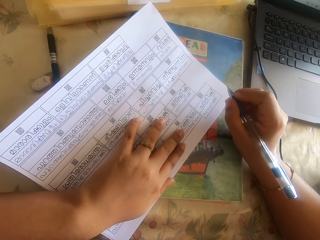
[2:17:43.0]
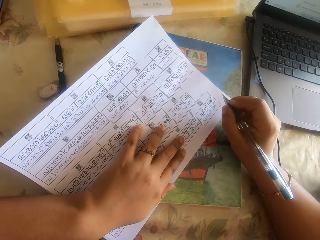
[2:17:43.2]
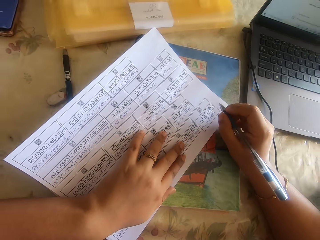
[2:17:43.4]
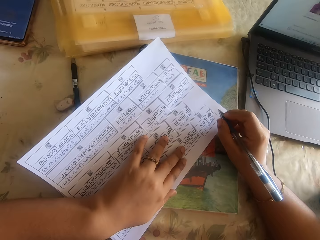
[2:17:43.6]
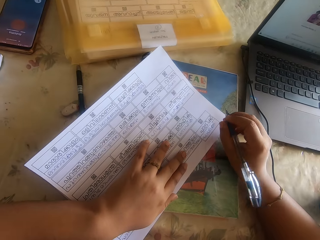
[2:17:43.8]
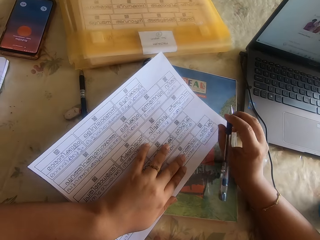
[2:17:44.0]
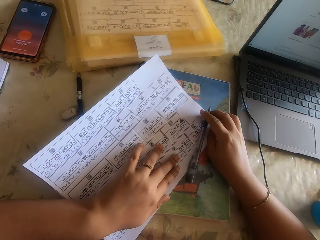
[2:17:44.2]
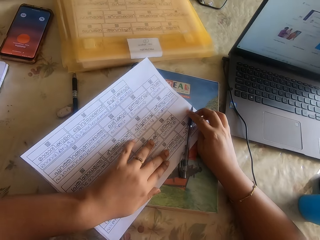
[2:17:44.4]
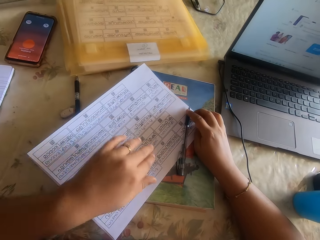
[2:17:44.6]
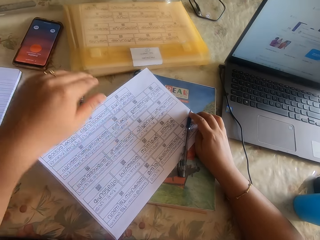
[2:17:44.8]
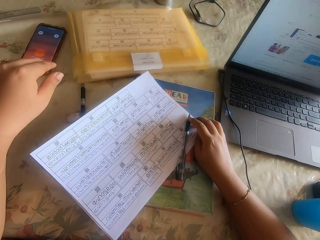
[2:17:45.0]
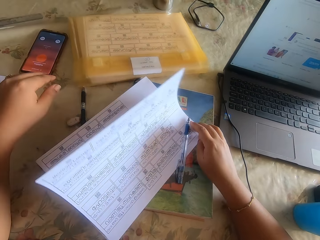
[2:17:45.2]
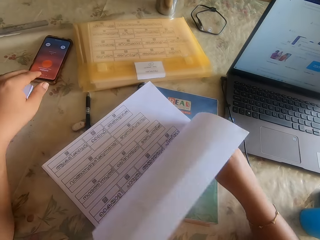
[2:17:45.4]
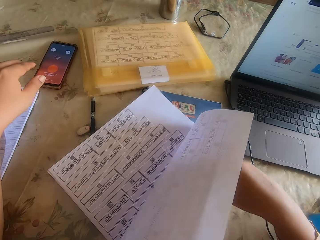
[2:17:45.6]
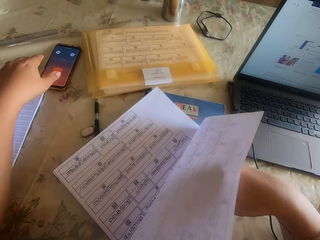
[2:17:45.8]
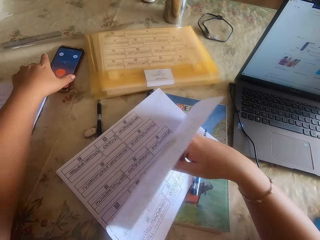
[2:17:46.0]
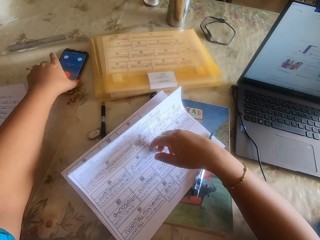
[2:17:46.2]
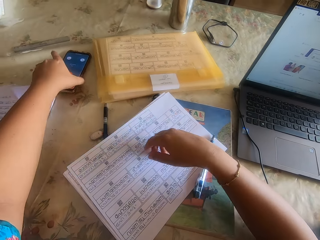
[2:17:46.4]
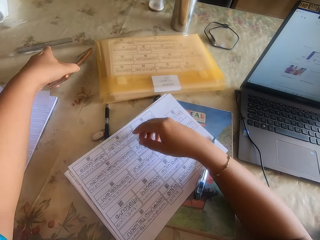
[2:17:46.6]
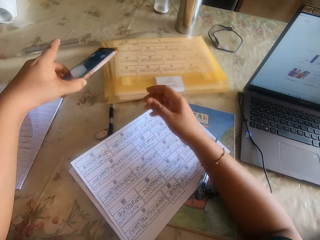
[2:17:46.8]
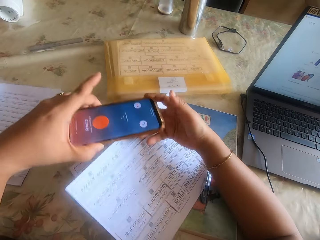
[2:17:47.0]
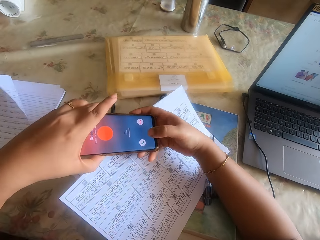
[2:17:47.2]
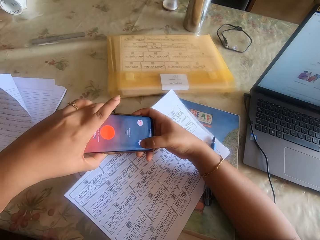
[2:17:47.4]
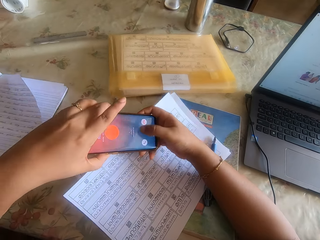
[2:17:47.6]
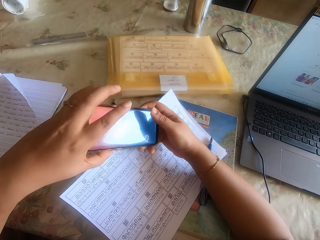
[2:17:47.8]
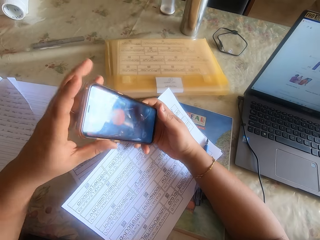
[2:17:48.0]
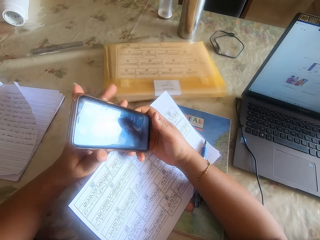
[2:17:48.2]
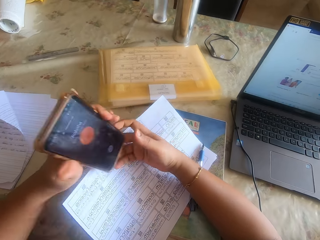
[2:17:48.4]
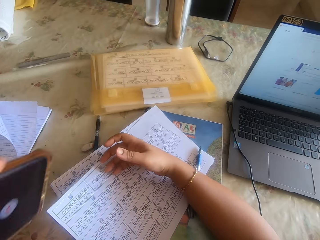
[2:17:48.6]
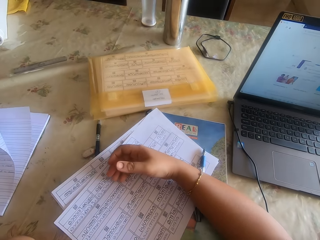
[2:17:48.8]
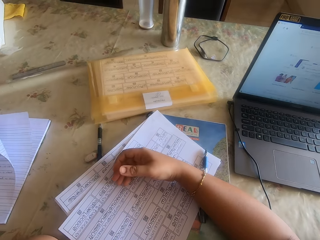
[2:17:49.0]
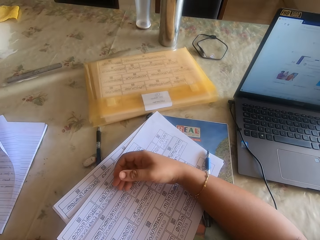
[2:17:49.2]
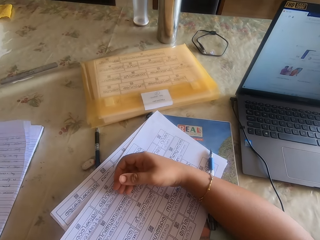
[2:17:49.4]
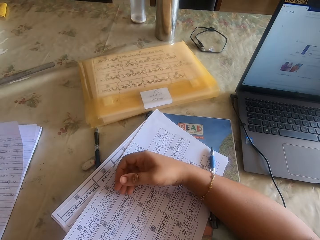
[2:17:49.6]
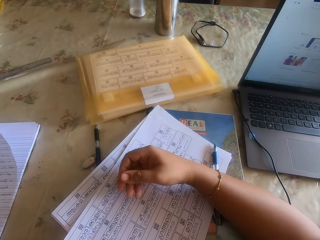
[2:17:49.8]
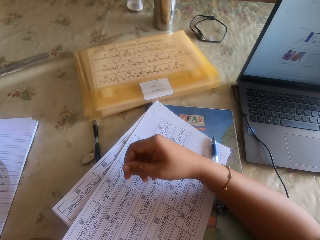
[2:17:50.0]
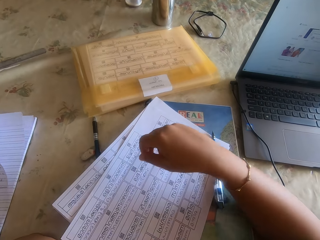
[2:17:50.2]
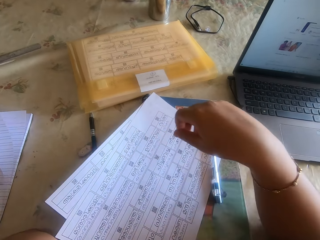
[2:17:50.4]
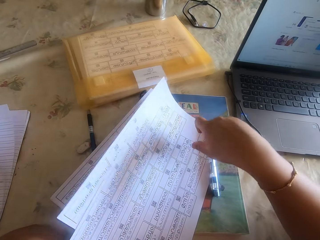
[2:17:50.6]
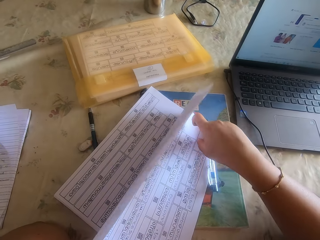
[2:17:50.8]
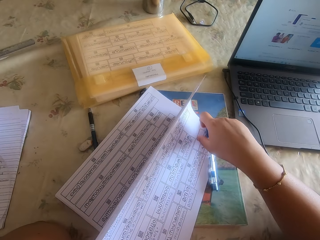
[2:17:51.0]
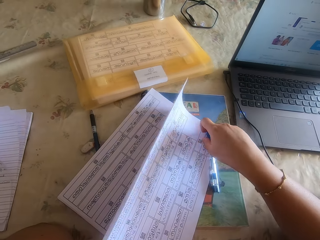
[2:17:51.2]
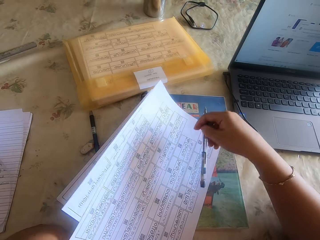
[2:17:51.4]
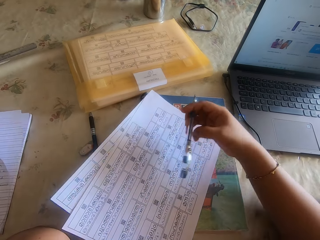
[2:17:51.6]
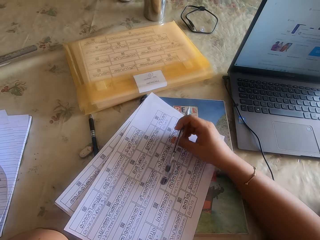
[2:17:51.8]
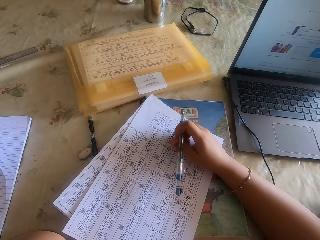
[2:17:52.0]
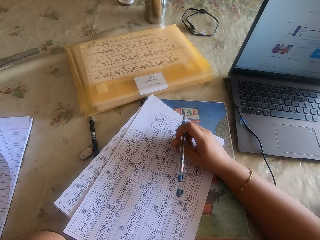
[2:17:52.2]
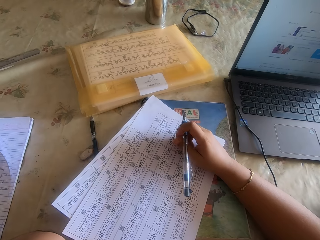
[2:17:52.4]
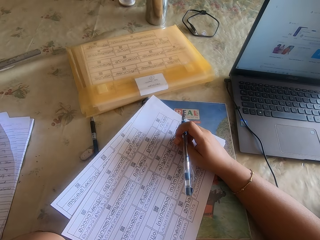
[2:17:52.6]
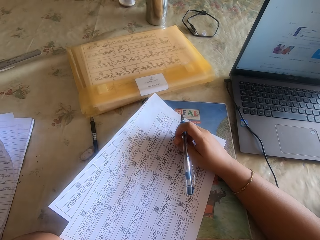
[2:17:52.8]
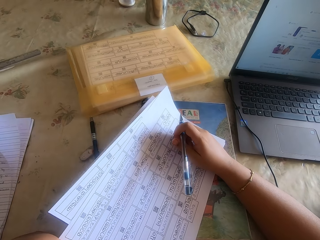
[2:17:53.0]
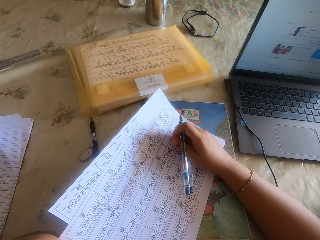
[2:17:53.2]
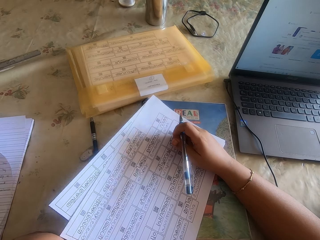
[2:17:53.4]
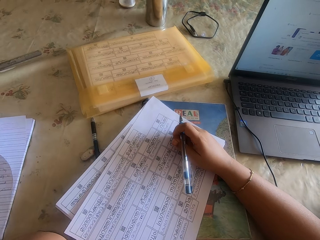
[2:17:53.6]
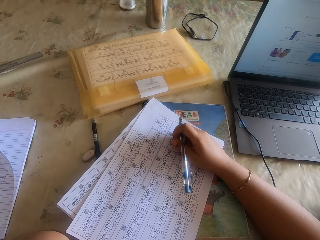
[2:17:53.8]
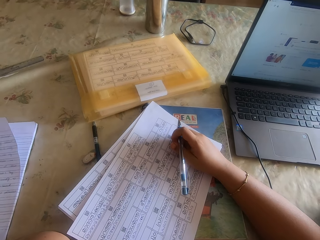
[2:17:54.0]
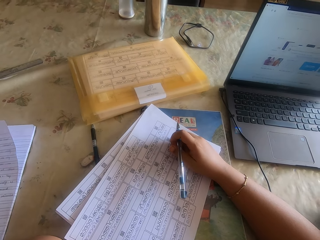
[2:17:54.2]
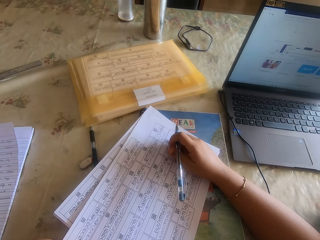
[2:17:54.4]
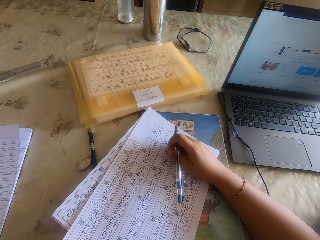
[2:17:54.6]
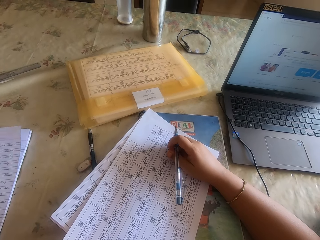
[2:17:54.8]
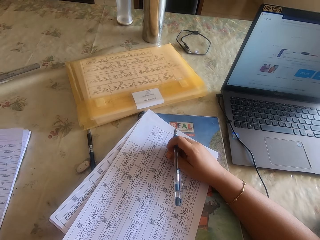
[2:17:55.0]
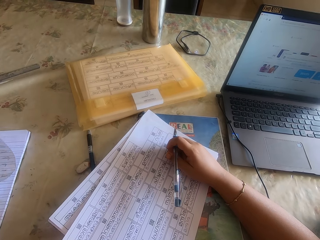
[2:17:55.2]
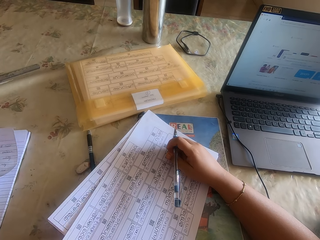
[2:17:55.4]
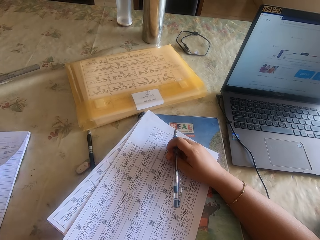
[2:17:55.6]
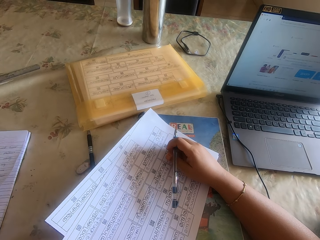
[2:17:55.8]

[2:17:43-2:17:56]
The camera wearer drops the pen on the table with her right hand. She picks a phone from the table with her left hand. She holds the phone with both hands. She operates the phone with her right hand. She receives a call with the phone with her left hand. She picks the pen from the table with her right hand.

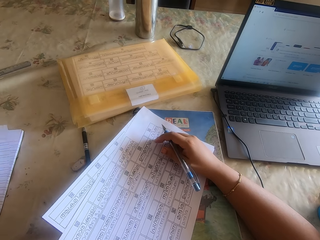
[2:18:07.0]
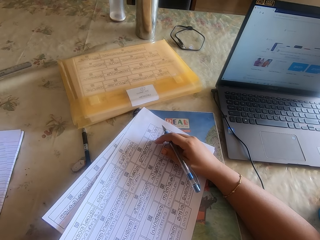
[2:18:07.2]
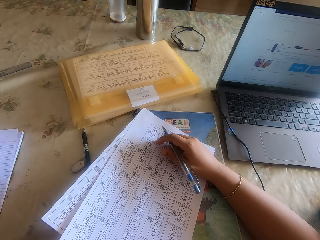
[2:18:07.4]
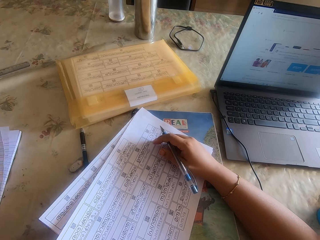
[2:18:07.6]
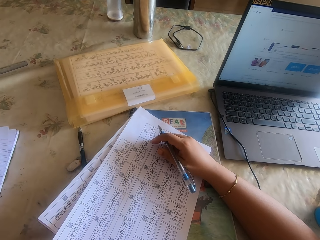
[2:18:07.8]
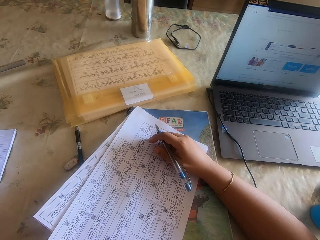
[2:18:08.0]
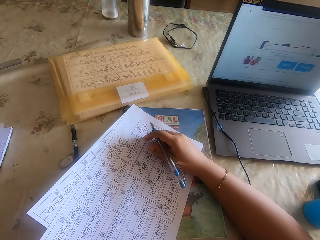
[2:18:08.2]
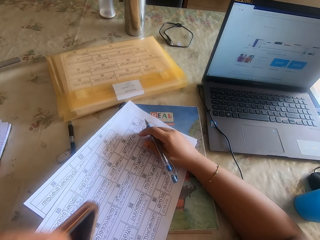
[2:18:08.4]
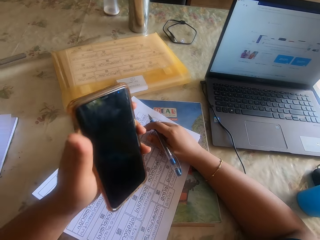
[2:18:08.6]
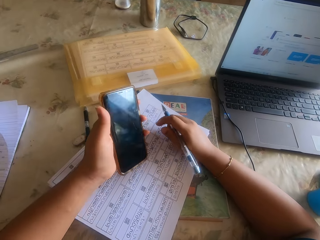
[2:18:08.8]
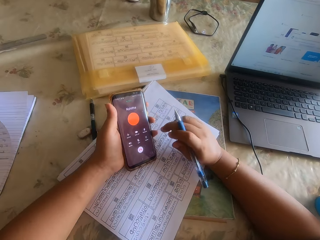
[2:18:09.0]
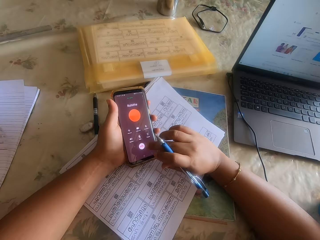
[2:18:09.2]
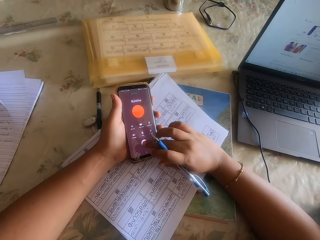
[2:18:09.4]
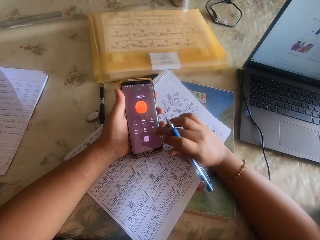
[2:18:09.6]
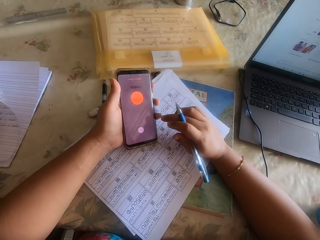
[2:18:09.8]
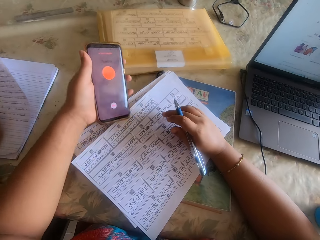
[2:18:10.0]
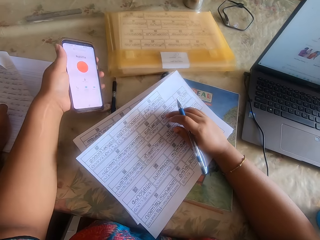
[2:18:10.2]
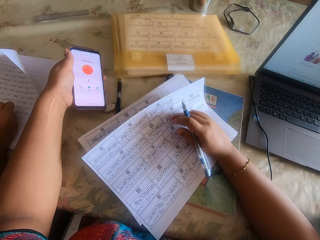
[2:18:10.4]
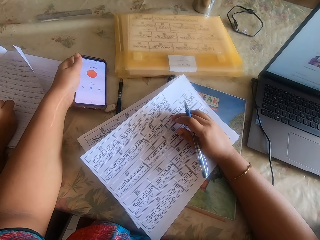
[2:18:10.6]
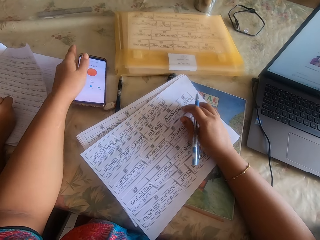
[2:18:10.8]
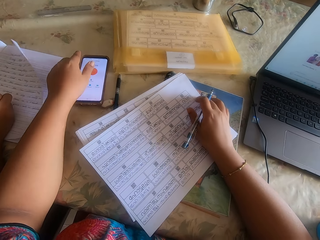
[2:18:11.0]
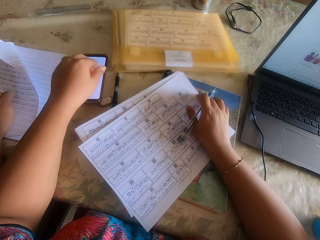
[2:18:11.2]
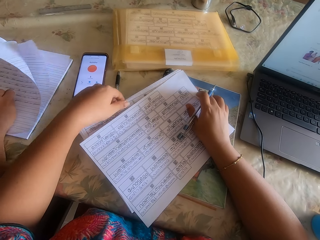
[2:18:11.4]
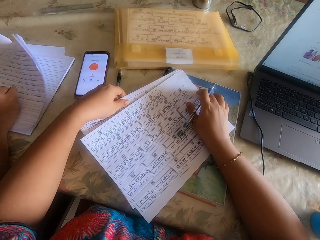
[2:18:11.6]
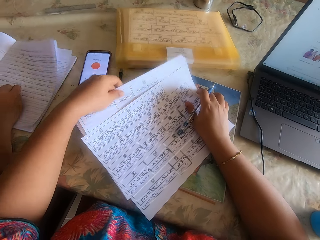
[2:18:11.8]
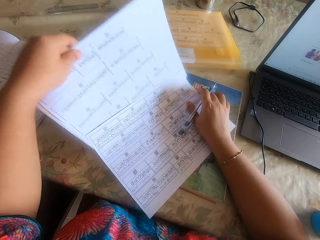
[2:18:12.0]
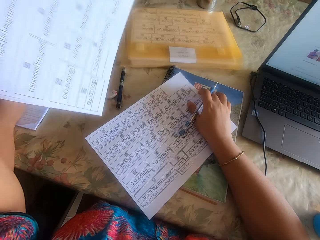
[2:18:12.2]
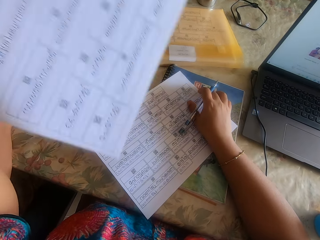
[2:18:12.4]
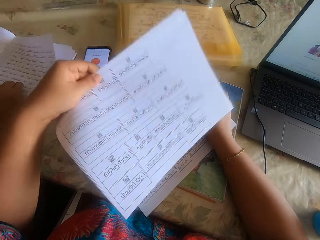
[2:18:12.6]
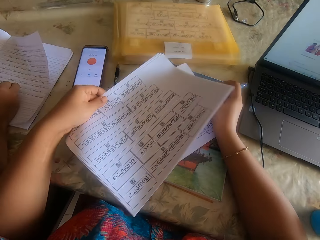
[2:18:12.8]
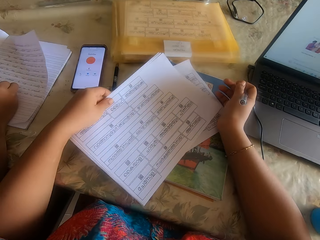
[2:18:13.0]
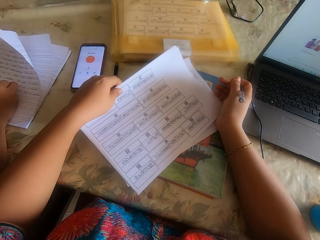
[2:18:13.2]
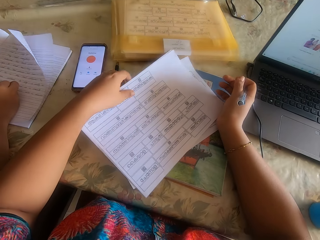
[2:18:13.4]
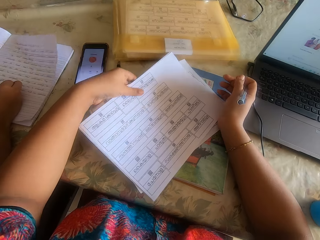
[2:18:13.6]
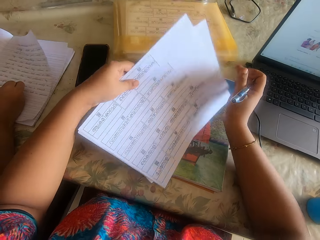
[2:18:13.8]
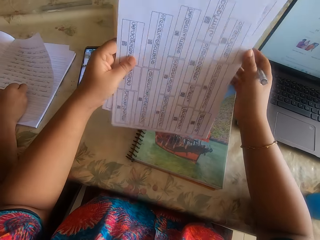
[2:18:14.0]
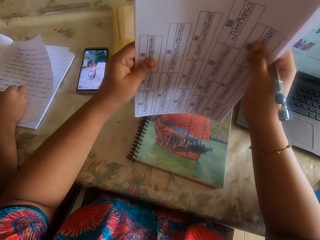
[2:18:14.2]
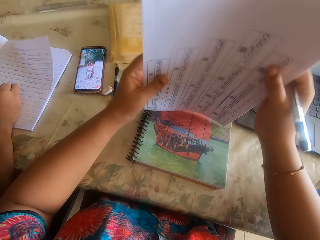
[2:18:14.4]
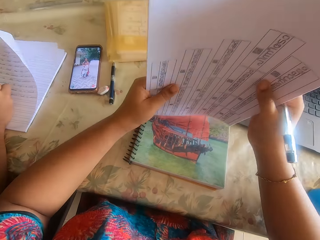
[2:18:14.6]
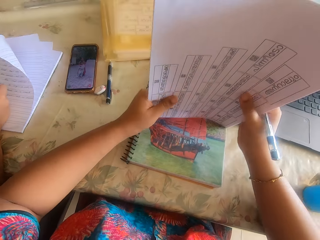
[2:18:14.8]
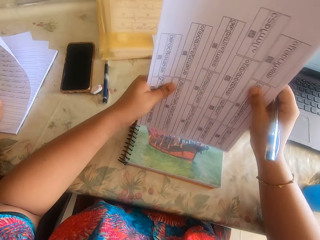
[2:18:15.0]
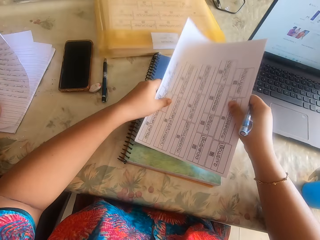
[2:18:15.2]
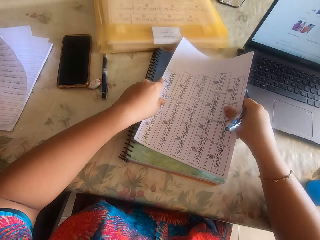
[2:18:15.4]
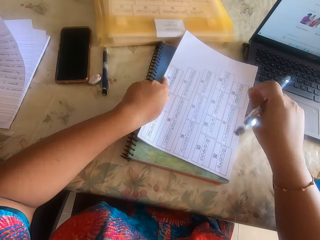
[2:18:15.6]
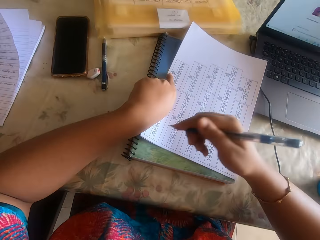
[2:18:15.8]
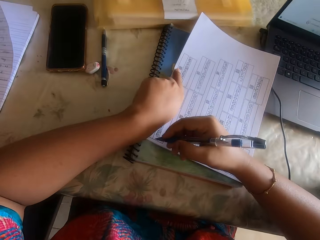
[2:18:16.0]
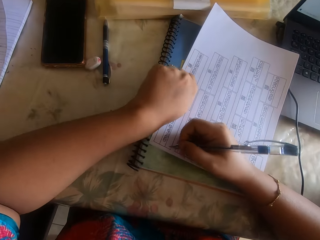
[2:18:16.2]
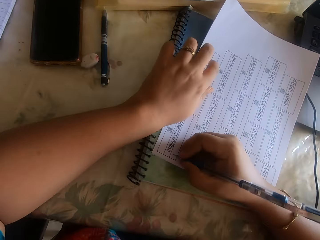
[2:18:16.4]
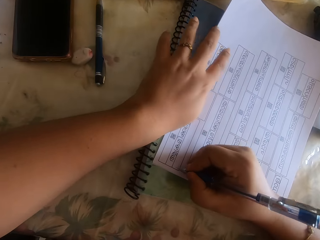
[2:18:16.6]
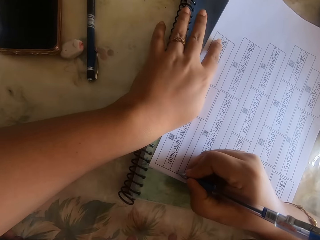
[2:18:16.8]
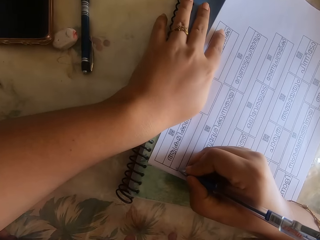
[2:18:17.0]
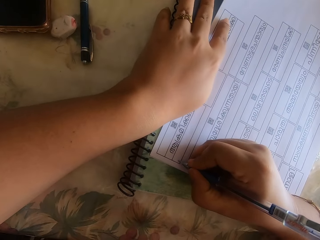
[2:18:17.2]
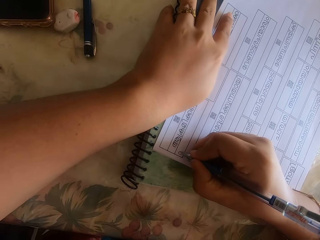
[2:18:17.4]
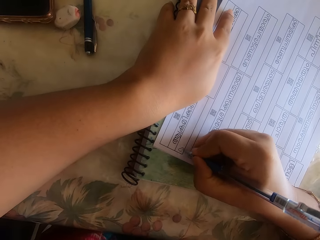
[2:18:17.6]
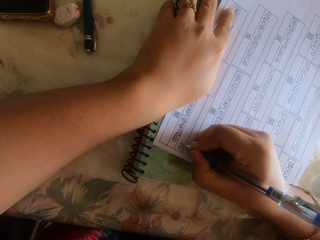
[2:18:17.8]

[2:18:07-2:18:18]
The camera wearer hangs up the phone call with her right hand. She presses the phone. She drops the phone on a table with her left hand. She takes some papers under the paper with her left hand. She writes. She drops the papers on the paper on a book on the table with her left hand. She aligns the papers with the paper on the book with both hands. She drops the paper on the book on the table with both hands. She writes on the paper on the book on the table with the pen in her right hand.
